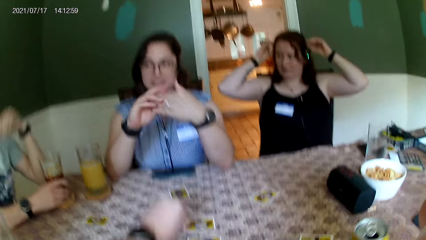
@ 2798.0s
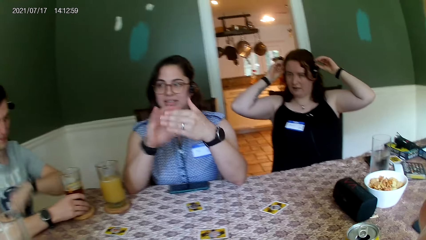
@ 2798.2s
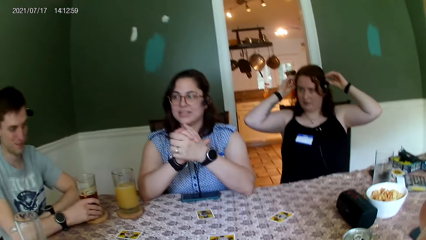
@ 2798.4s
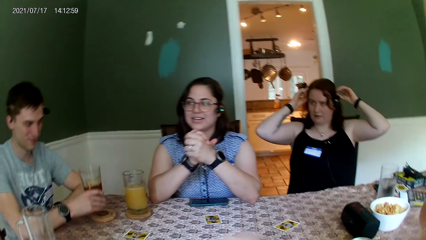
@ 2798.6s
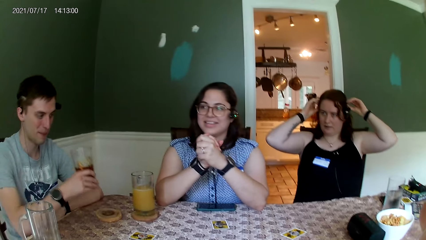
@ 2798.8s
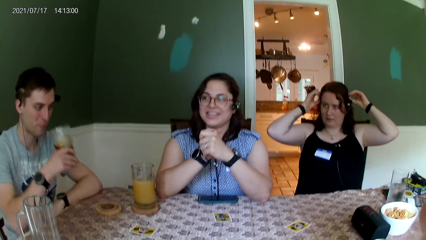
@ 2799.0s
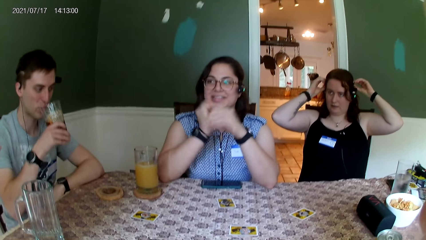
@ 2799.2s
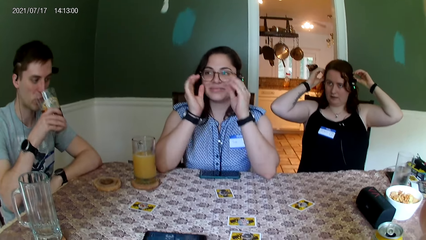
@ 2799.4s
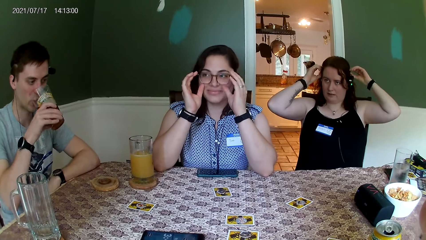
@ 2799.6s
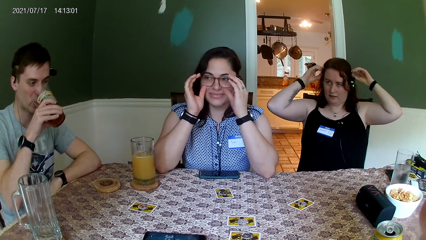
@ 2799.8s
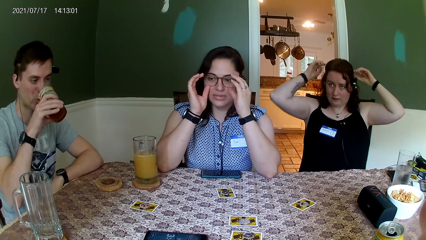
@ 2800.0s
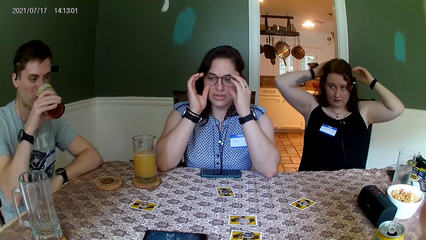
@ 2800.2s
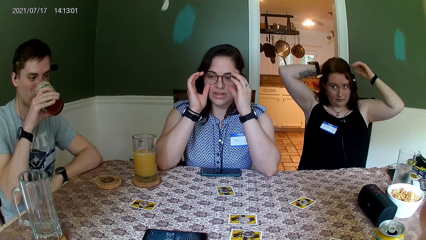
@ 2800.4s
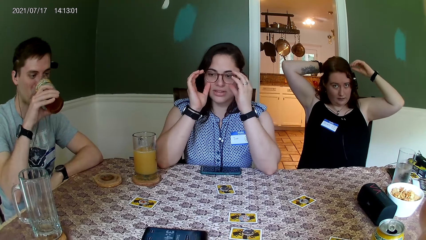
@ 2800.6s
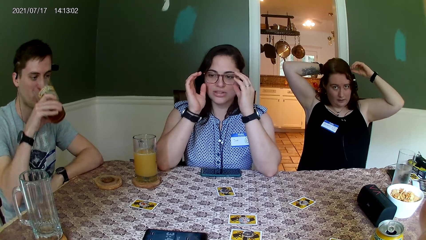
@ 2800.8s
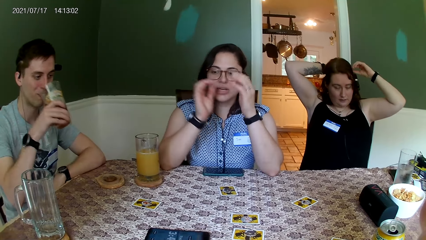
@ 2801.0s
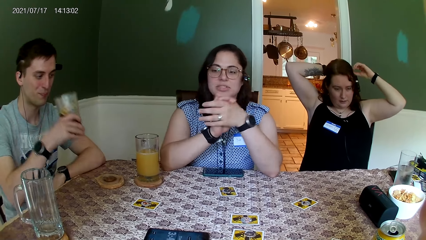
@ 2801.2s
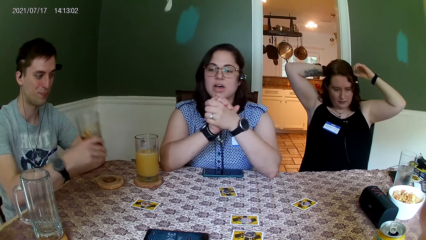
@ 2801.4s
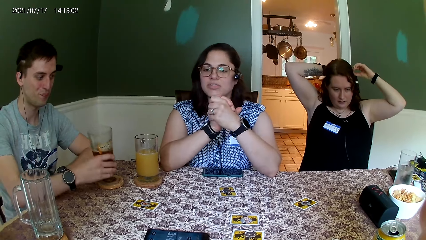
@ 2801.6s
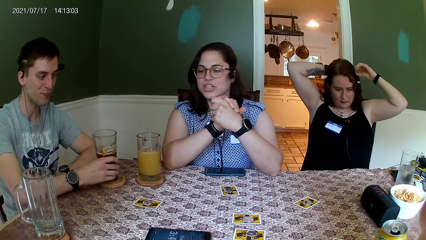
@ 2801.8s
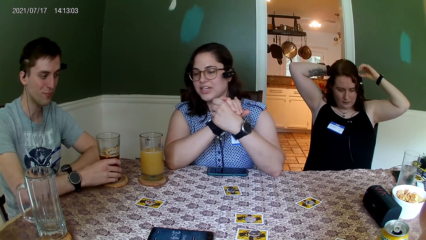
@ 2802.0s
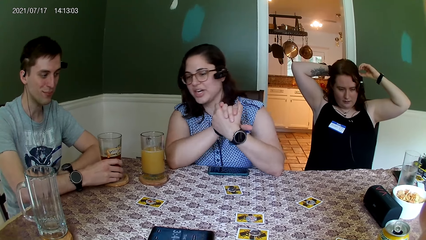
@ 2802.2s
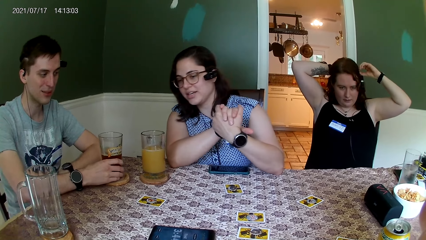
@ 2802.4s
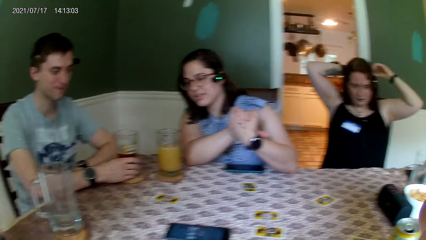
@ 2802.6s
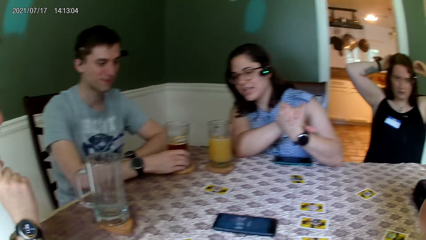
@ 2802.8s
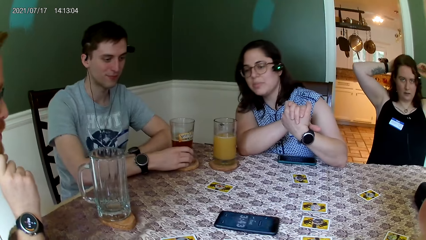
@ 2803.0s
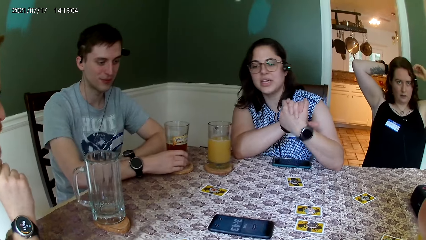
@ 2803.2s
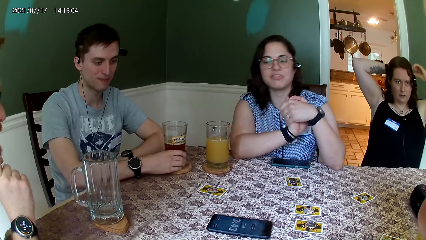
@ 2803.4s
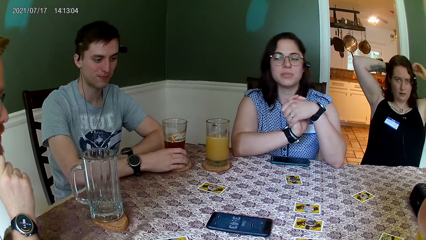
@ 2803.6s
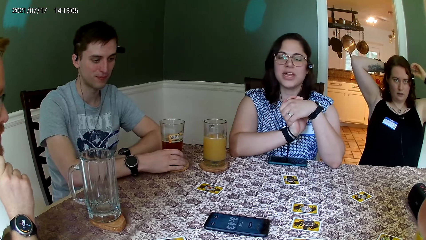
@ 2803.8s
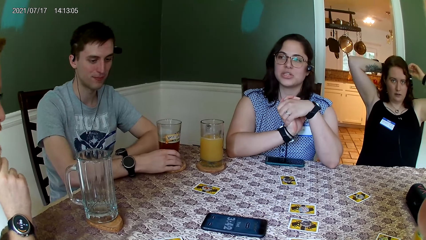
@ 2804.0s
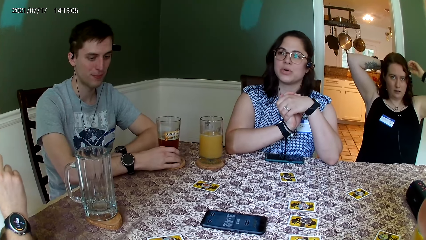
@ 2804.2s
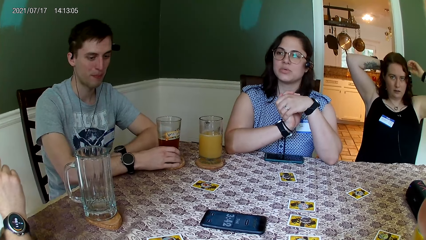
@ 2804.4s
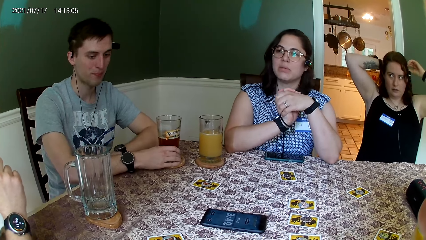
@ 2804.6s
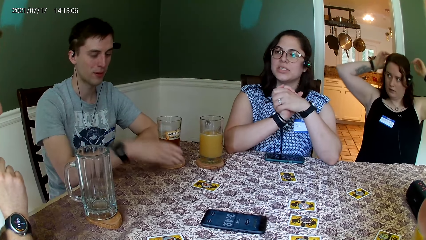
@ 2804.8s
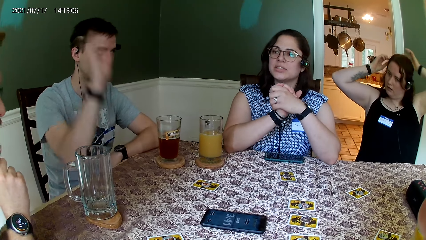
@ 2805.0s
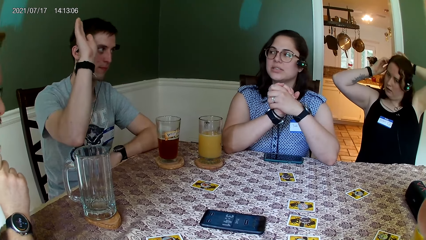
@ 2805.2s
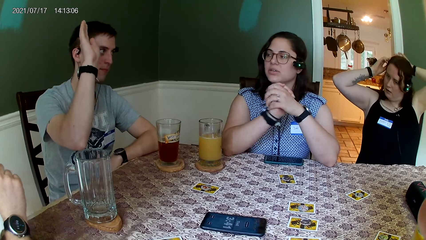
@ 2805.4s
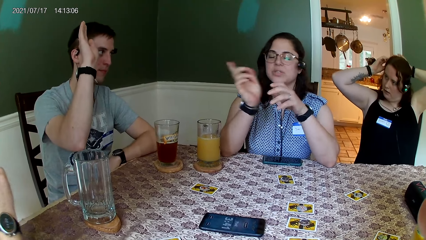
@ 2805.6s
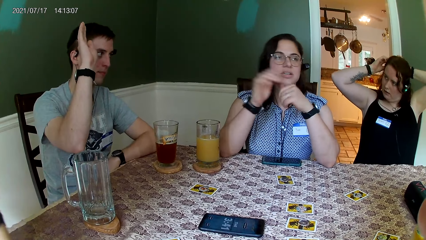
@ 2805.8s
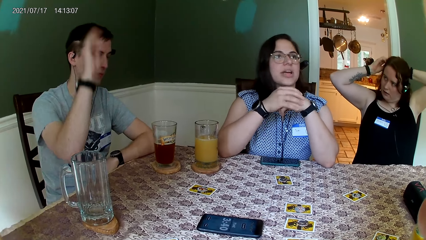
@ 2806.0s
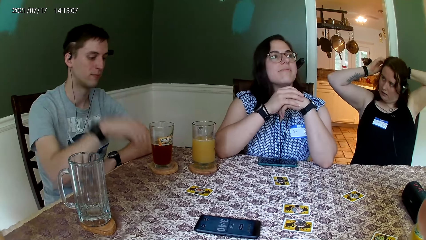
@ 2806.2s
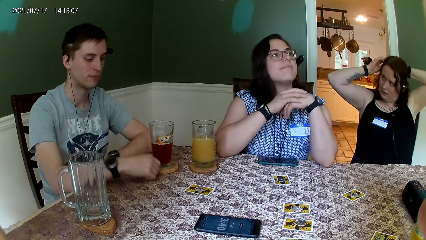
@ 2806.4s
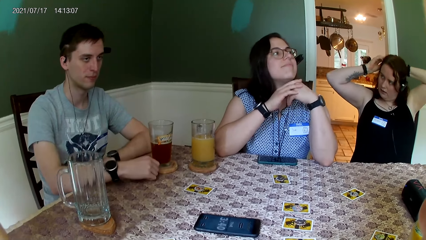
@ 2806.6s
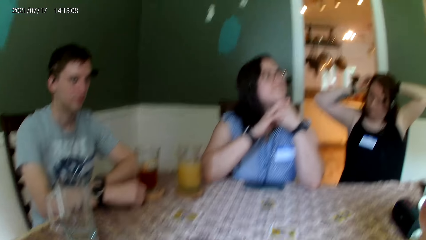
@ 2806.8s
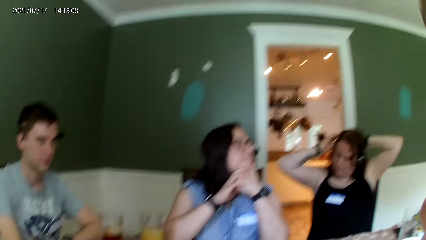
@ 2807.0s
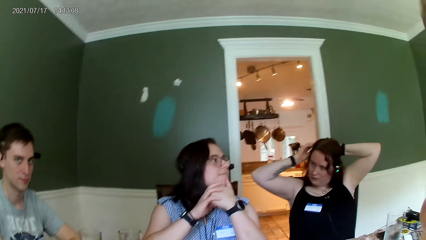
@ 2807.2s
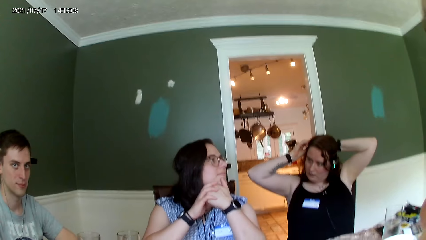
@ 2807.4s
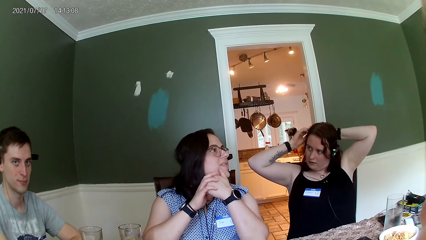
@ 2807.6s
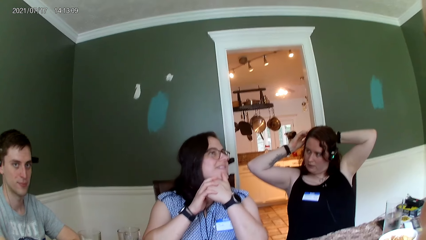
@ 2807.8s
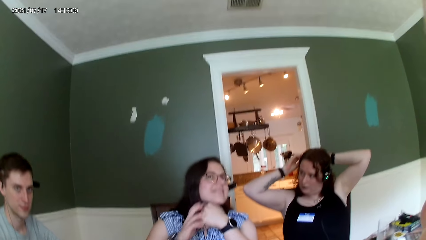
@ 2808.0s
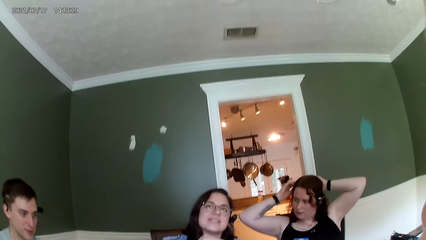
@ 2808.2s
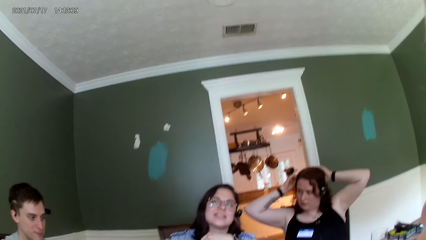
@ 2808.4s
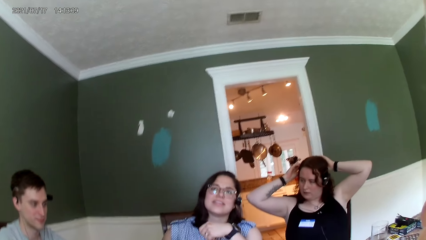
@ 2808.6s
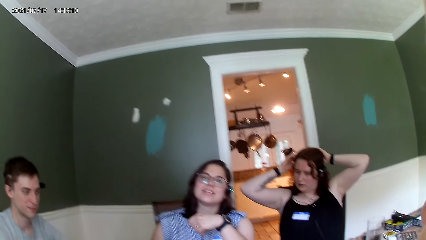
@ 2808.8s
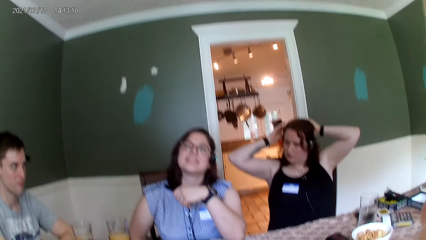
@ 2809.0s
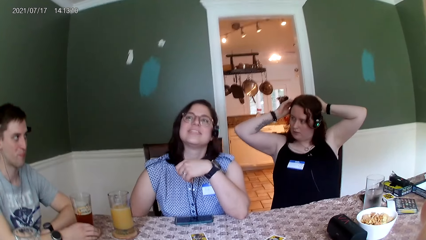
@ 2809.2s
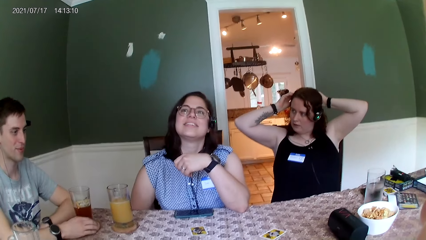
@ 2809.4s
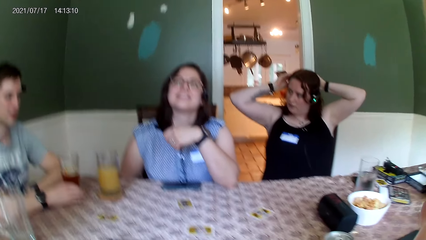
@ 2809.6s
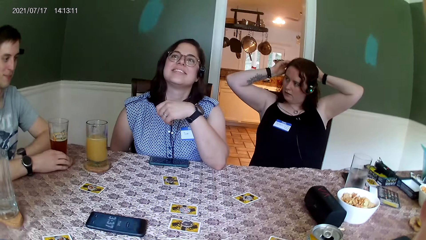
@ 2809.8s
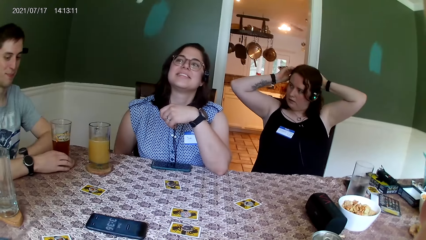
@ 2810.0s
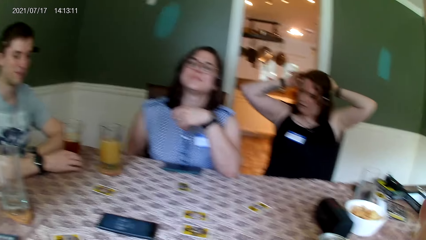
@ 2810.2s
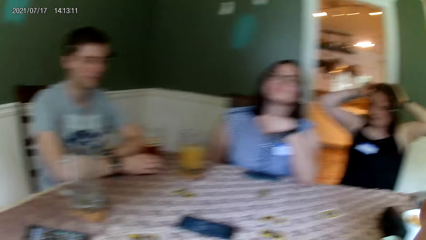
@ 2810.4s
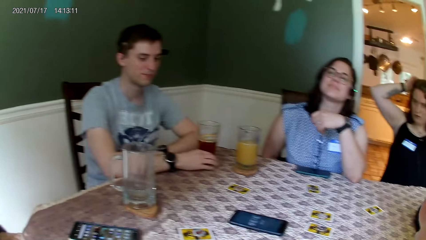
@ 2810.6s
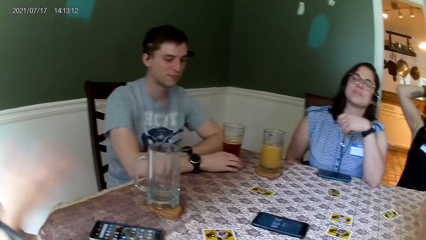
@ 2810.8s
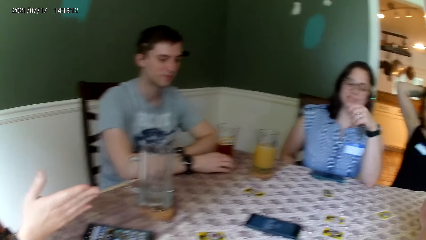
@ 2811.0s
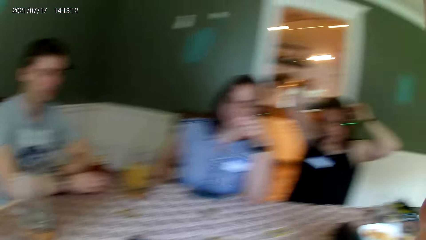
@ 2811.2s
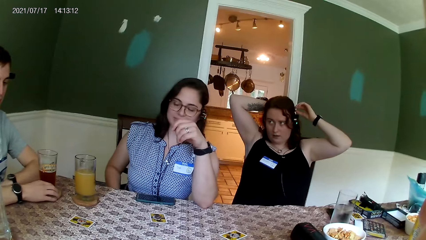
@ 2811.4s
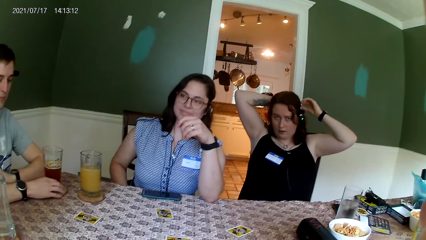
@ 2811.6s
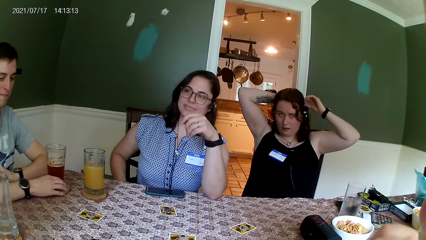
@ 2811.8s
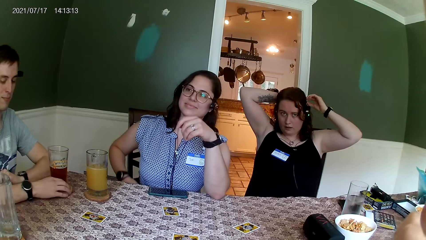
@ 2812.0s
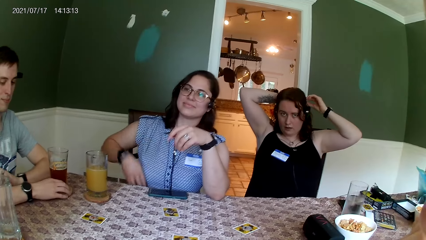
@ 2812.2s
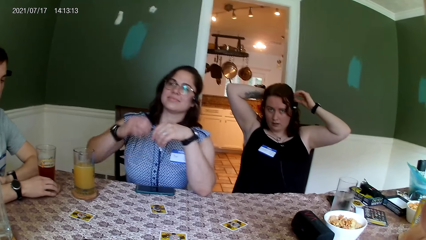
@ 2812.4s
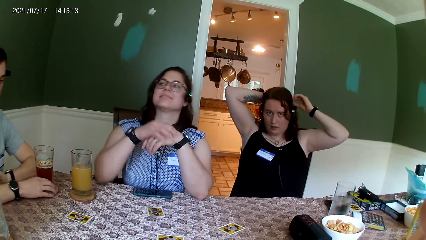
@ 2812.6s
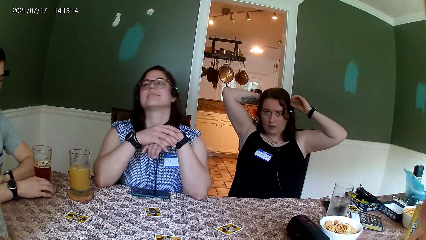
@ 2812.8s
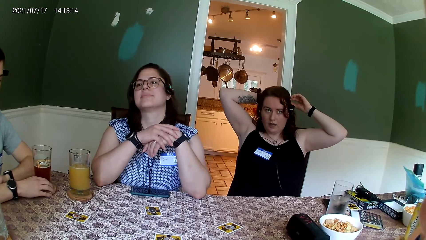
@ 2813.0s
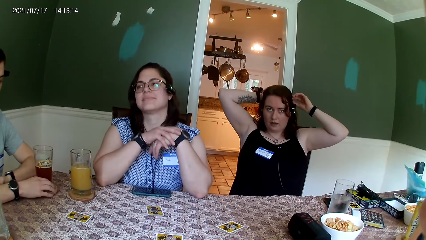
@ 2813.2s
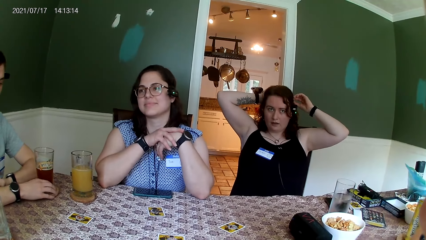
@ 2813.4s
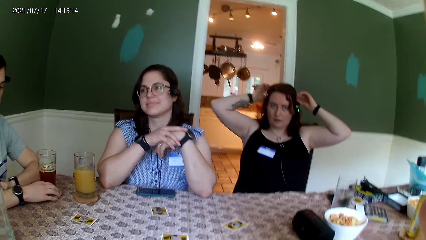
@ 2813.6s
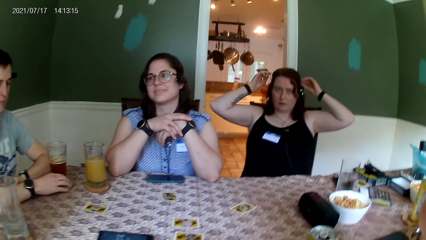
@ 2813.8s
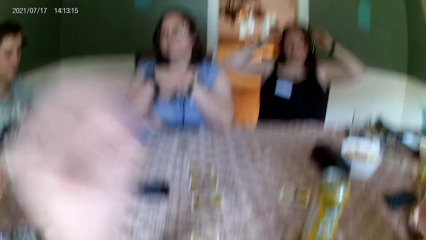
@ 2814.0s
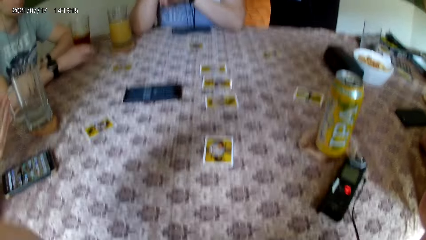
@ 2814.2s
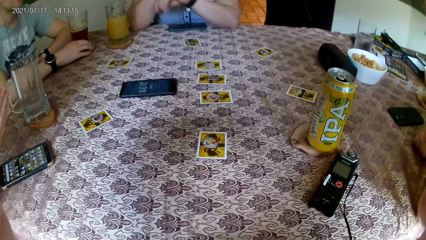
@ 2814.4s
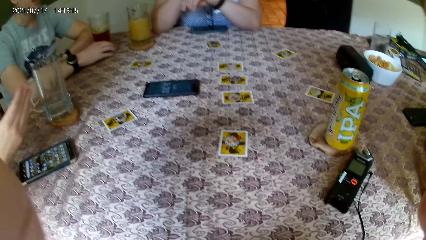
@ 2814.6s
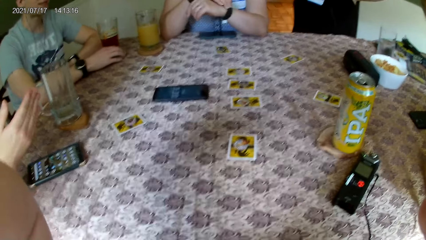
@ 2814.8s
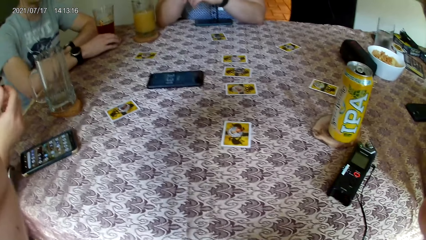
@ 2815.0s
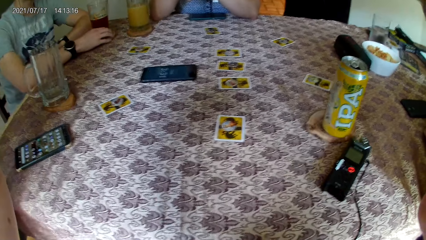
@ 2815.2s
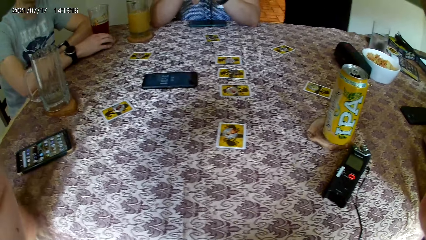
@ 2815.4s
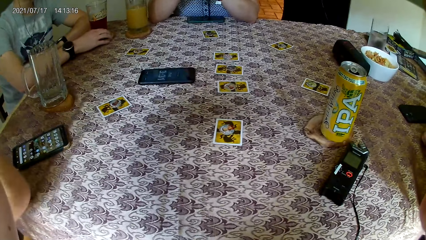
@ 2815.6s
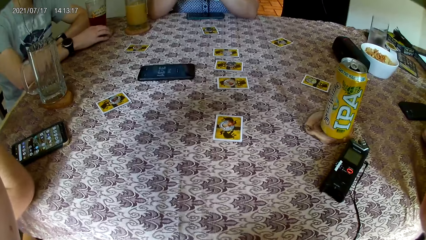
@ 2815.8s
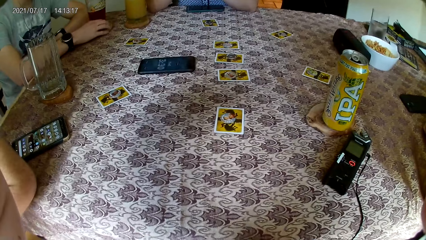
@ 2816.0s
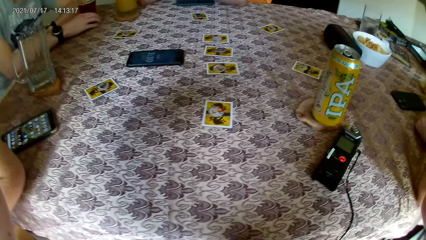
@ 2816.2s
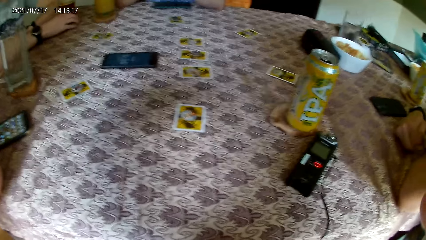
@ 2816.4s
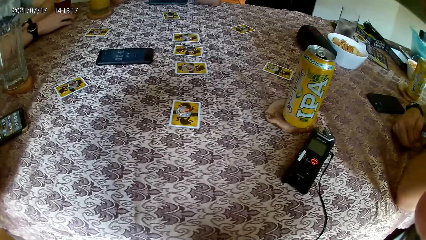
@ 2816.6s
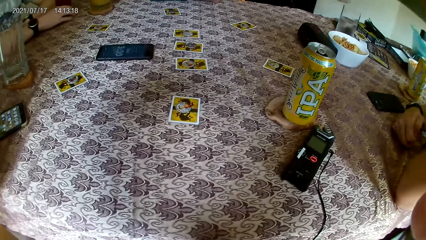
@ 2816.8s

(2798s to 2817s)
A man picks up a glass cup from the table with his right hand. He takes a drink from the glass cup in his right hand. A woman speaks to the group of people at the table. The first man places the glass cup in his right hand on a coaster on the table. Another man raises his right hand up. The other man speaks to the group of people at the table.
